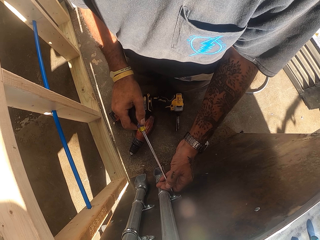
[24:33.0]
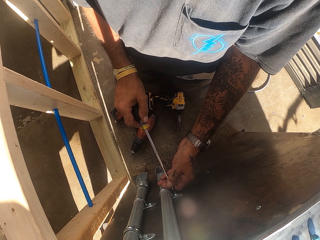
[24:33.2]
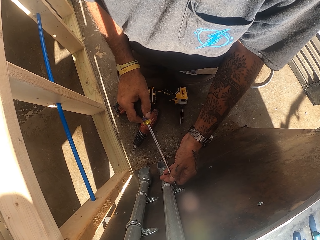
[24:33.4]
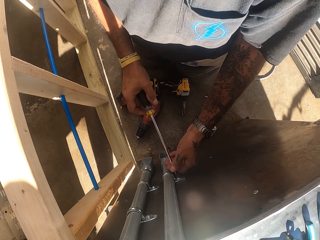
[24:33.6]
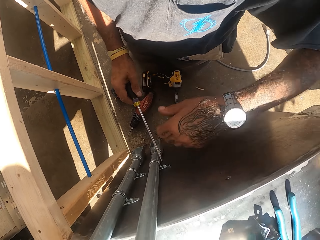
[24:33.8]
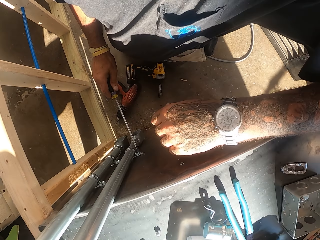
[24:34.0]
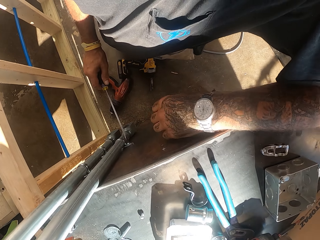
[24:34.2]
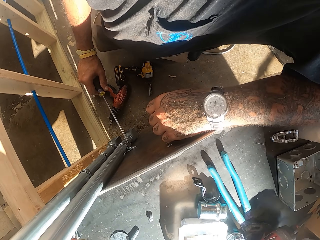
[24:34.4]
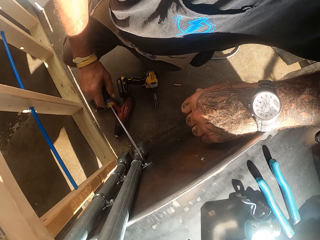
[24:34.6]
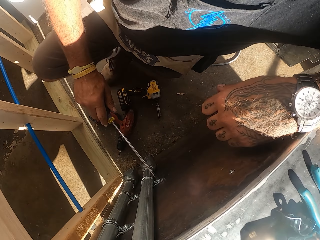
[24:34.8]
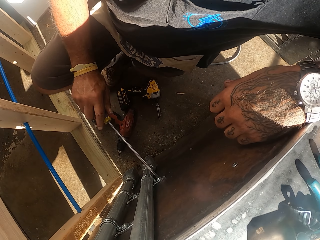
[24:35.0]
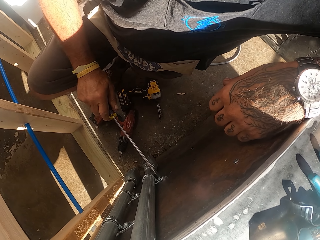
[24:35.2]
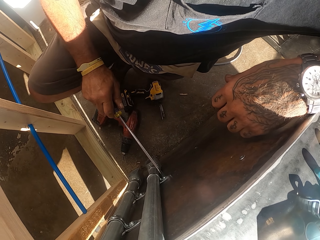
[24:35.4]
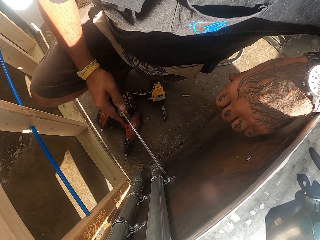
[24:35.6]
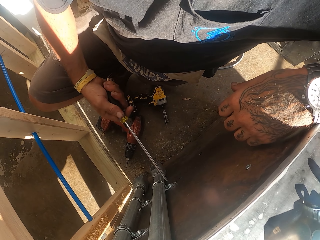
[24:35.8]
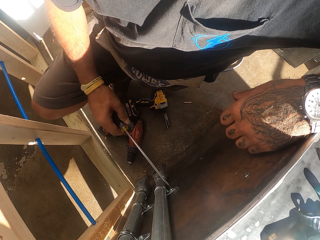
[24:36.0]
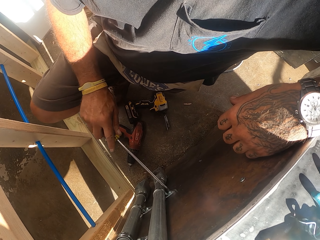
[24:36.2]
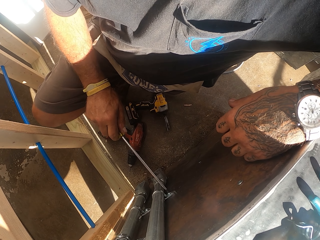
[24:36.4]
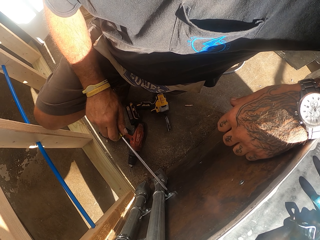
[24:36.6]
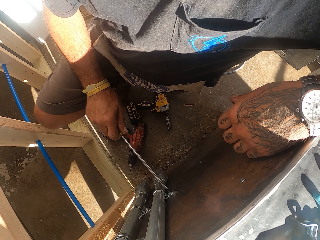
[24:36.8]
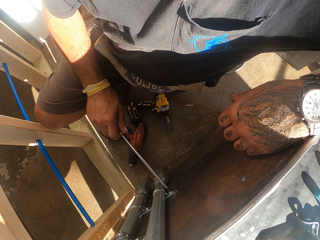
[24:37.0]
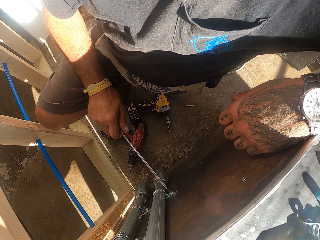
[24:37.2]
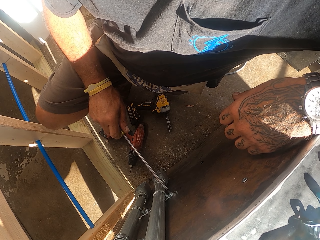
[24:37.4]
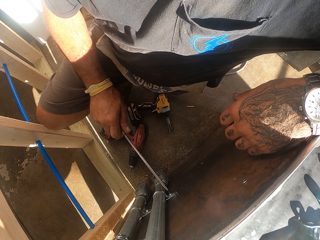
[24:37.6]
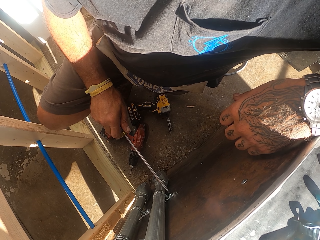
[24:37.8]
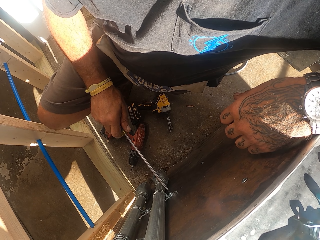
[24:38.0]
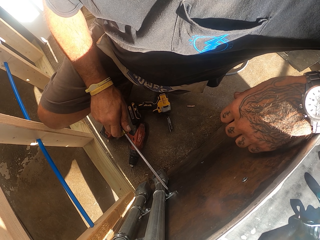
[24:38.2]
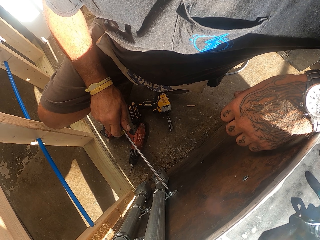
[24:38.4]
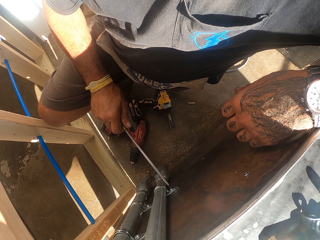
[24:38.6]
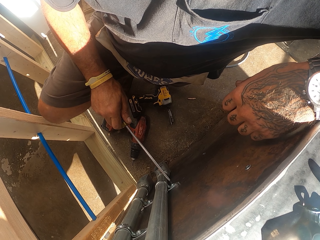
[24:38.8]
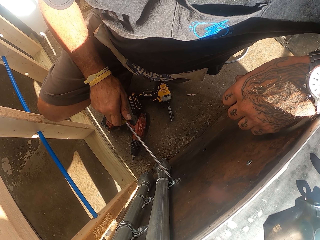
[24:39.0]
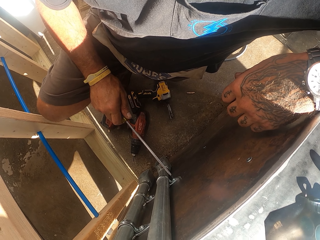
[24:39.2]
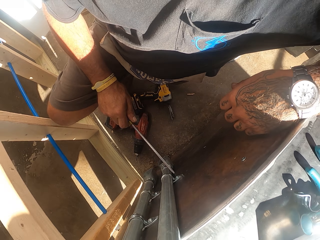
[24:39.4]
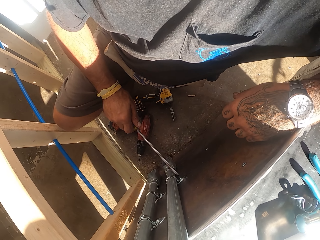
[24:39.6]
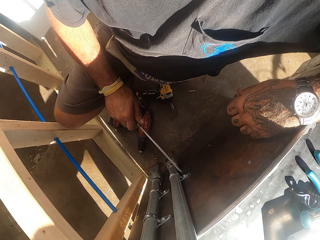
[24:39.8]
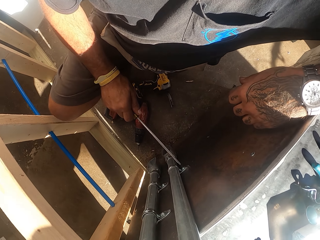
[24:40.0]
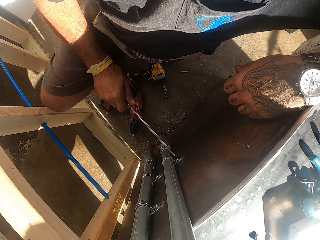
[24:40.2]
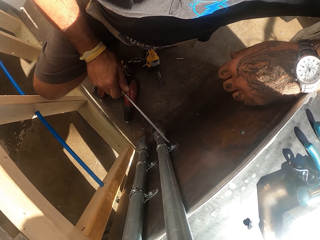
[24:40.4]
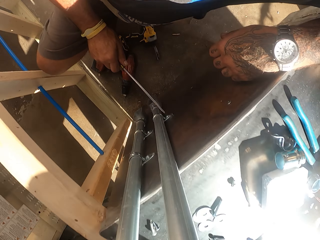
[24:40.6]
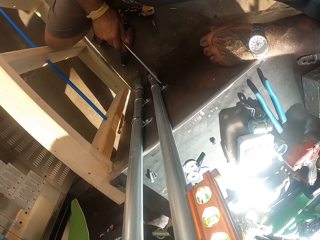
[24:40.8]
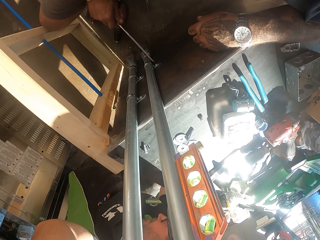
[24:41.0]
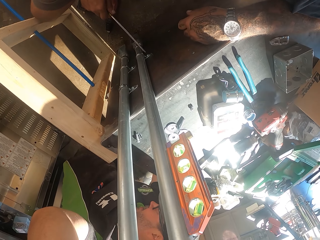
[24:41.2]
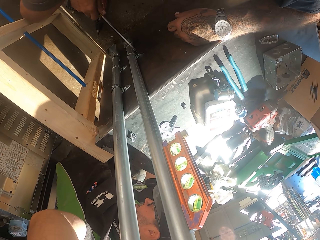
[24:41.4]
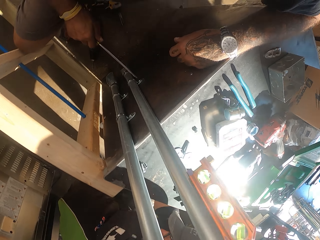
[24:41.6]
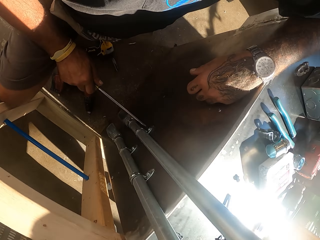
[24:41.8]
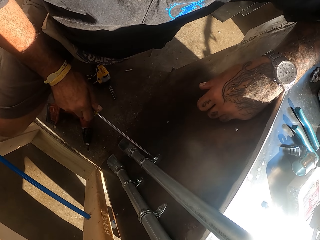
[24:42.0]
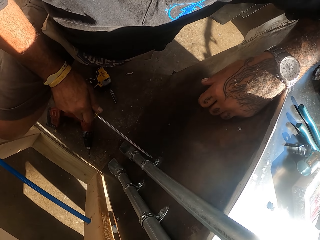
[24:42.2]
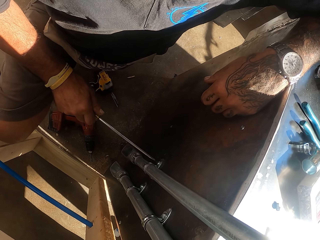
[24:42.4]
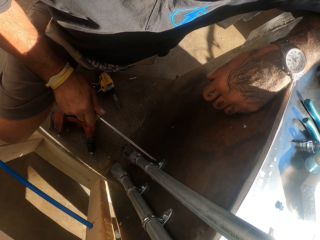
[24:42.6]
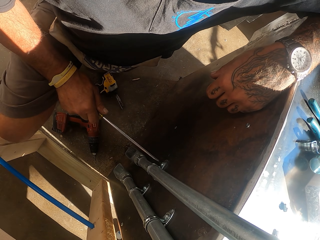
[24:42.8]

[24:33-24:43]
The camera wearer supports himself on the table and tightens the screw with a screwdriver.

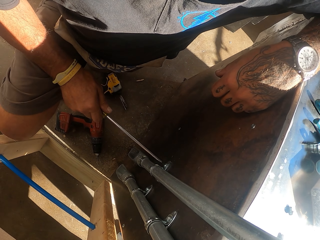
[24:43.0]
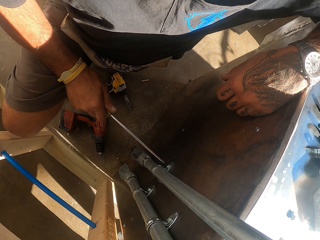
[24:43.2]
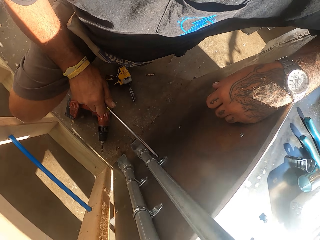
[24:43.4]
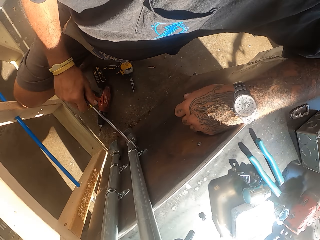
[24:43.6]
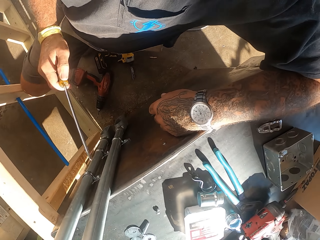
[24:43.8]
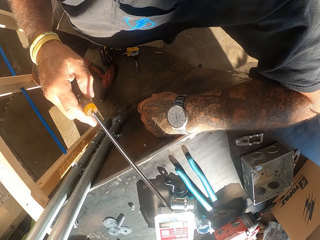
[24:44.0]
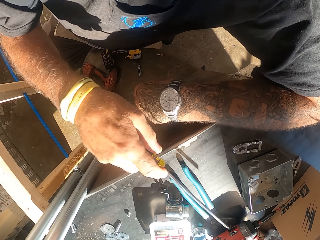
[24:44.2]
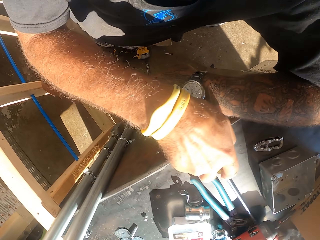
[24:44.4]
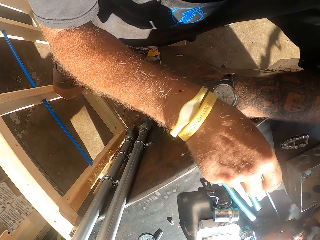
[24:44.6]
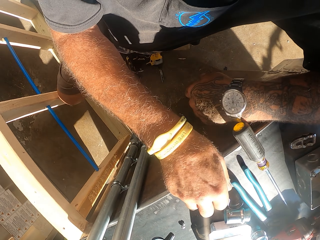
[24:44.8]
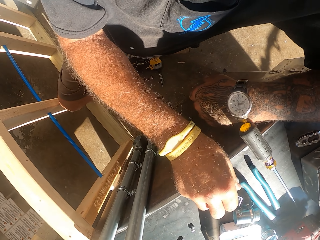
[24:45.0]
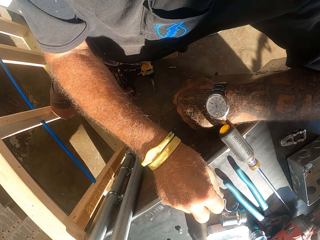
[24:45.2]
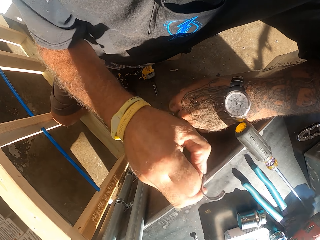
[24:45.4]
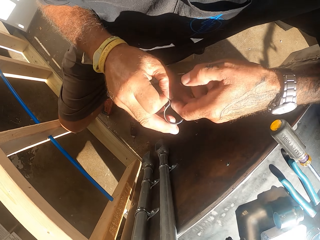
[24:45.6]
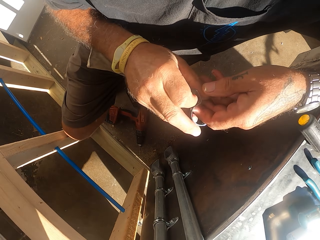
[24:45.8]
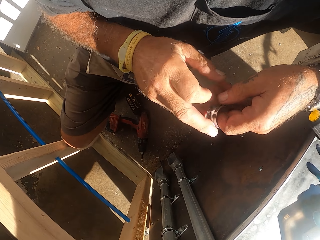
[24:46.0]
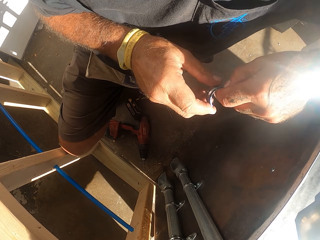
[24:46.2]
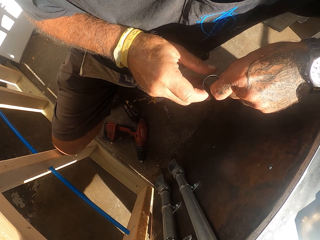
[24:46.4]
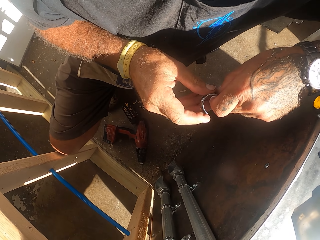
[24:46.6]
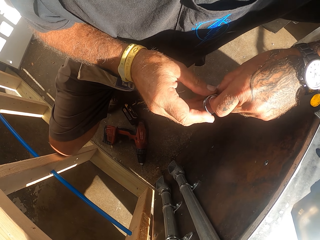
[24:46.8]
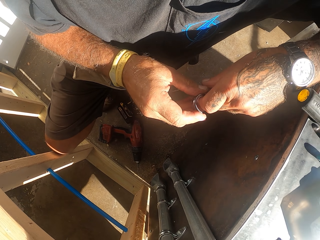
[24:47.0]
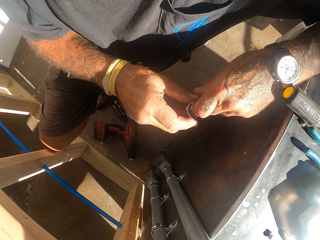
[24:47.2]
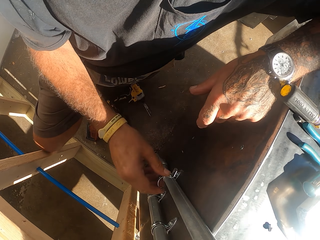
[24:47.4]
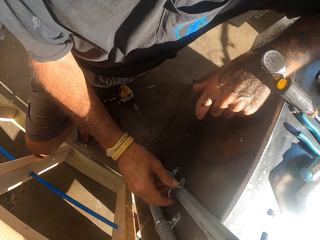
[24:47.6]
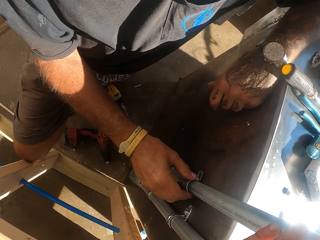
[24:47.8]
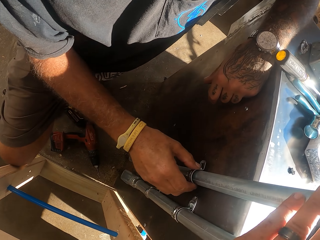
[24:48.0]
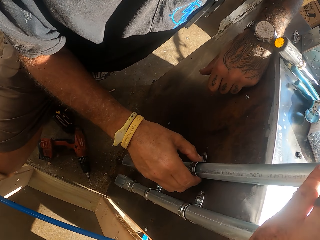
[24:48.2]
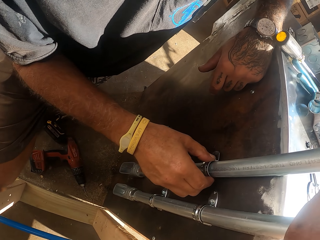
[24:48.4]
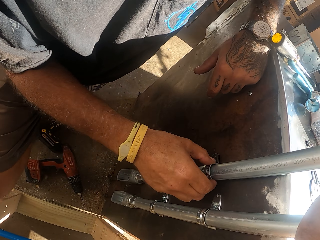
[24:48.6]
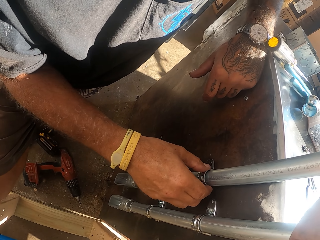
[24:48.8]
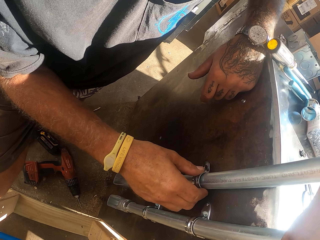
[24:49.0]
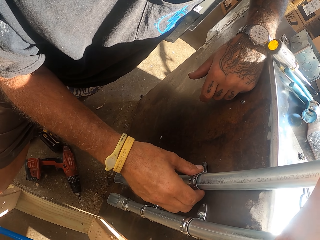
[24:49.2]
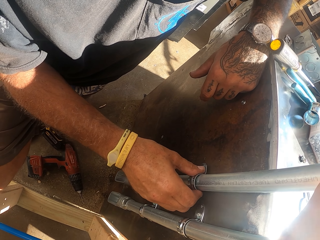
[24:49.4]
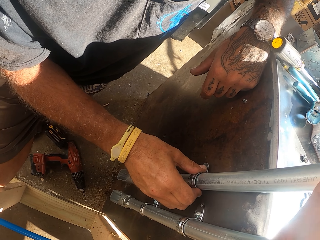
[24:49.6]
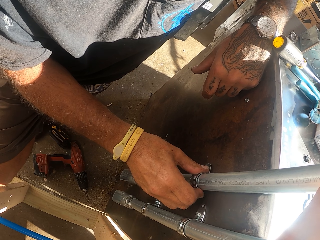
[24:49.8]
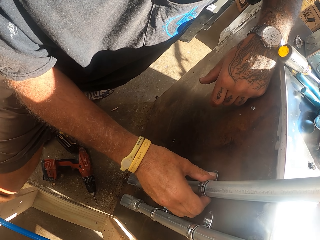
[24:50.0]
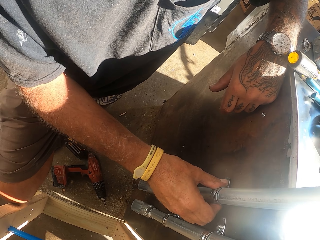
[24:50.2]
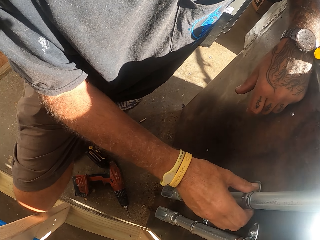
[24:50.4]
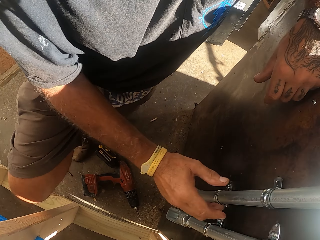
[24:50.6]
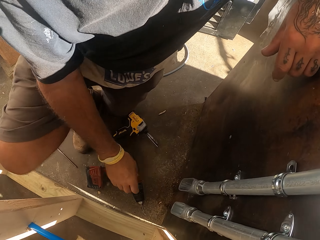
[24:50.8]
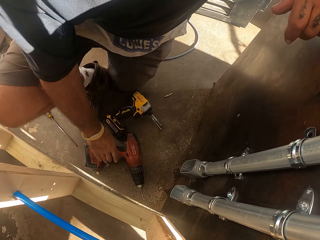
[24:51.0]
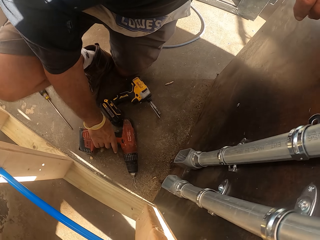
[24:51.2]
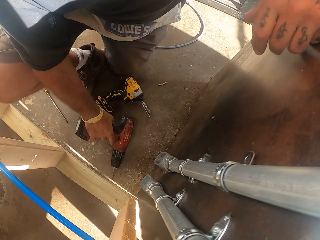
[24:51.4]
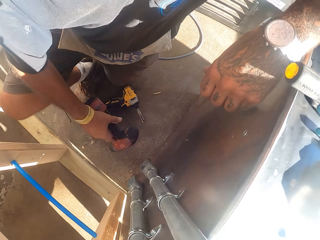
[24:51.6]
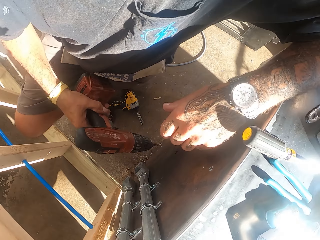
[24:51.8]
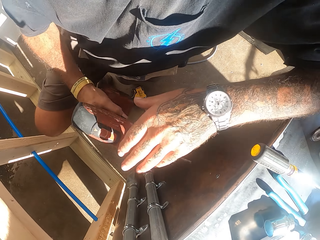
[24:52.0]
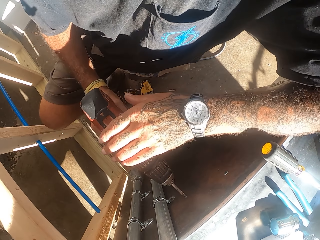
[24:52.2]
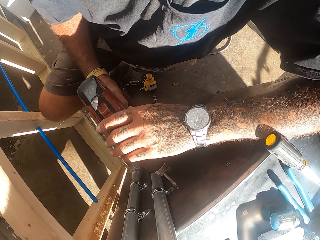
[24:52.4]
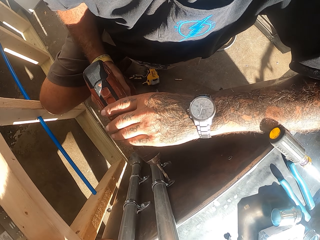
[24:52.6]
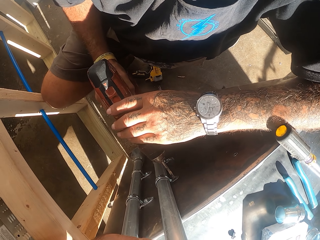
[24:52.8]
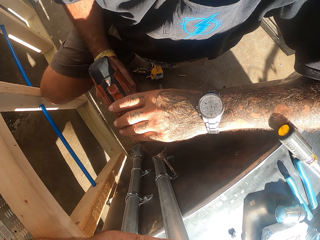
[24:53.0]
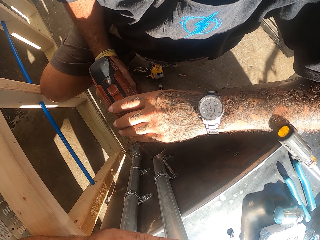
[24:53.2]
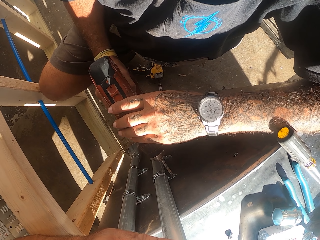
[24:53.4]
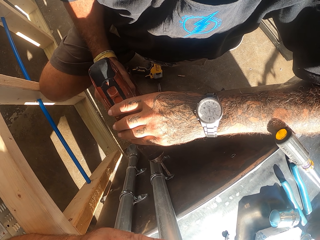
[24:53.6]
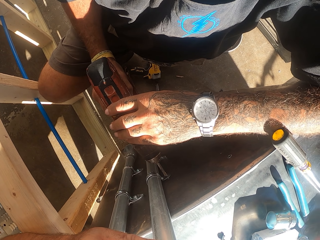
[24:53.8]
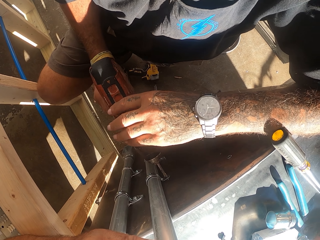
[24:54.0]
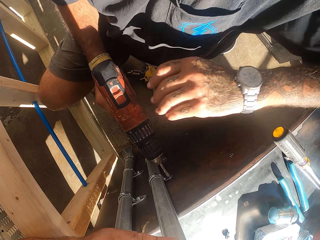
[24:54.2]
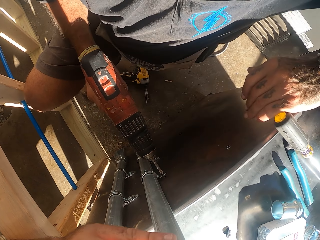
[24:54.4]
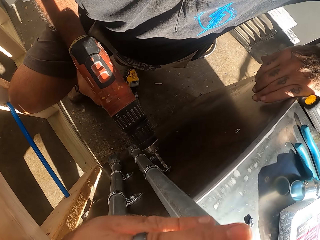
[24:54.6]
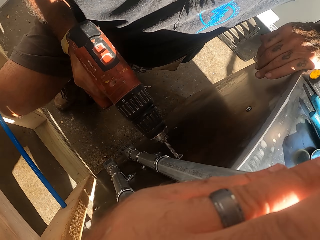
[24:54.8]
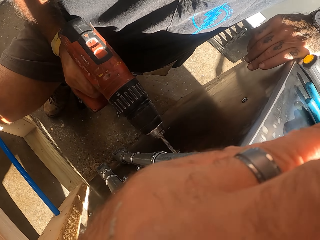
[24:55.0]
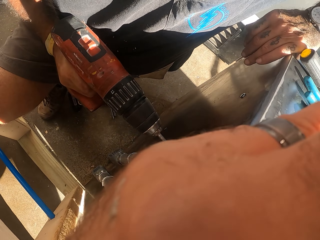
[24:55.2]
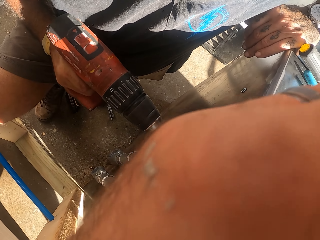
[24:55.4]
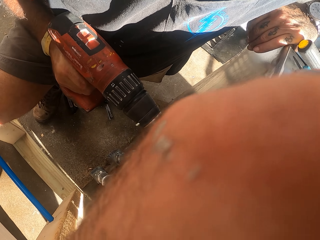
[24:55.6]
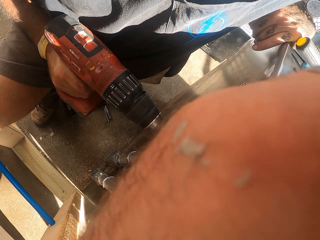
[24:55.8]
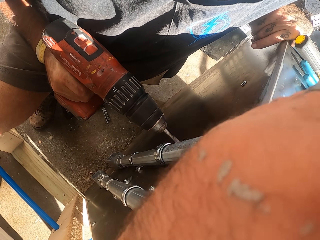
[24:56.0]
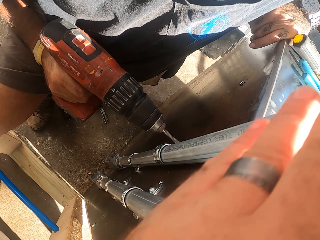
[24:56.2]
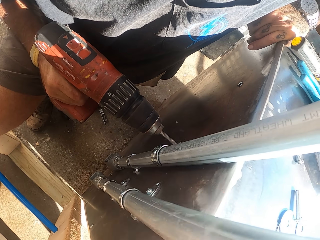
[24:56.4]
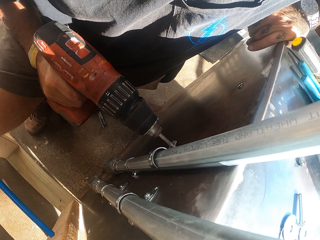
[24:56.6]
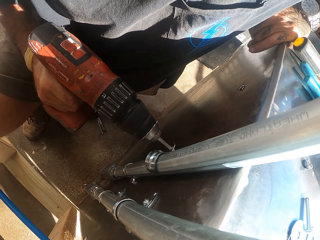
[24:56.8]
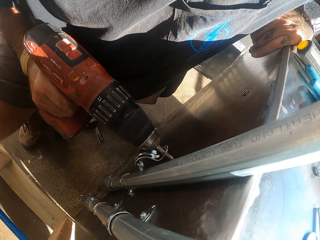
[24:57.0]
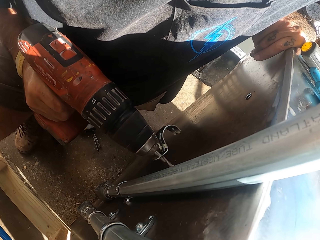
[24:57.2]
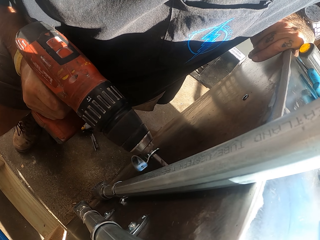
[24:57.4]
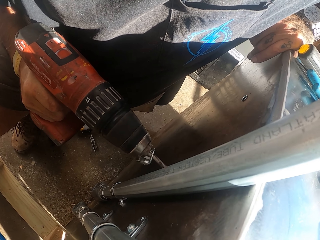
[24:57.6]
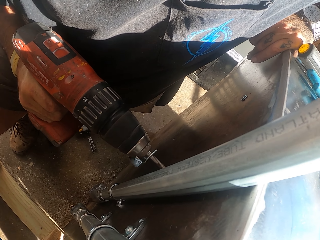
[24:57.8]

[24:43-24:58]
The camera wearer puts the screwdriver on the counter. They pick up a metal clamp on the counter. They fix the metal clamp on the metal pole. They pick up the drill machine from the floor. They drill the lumber.
